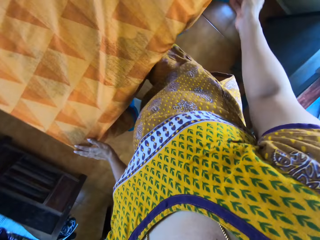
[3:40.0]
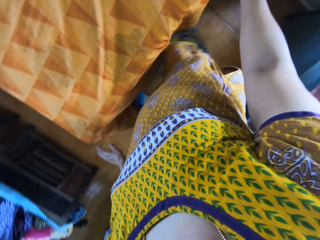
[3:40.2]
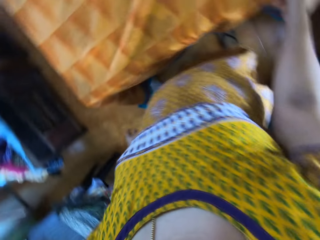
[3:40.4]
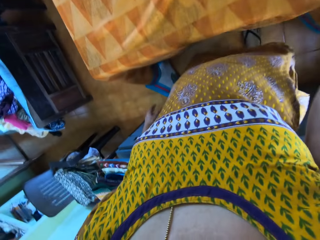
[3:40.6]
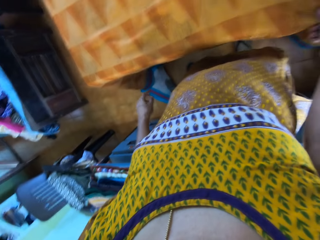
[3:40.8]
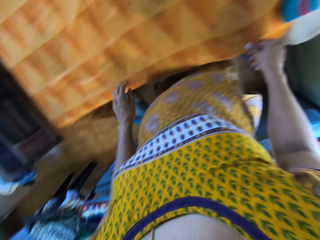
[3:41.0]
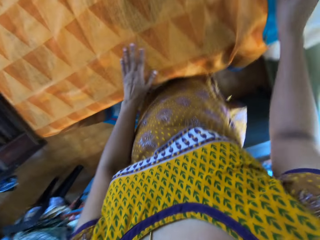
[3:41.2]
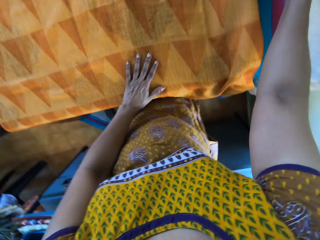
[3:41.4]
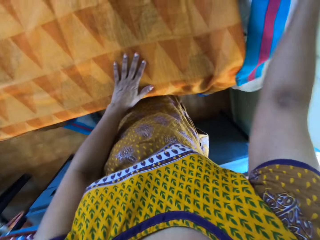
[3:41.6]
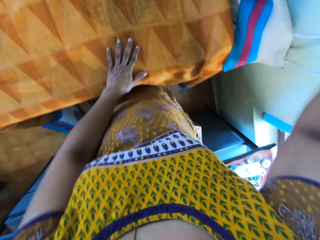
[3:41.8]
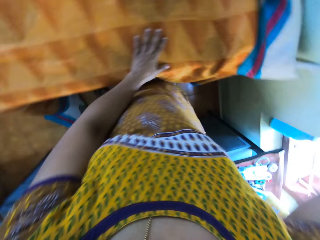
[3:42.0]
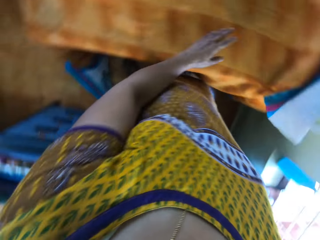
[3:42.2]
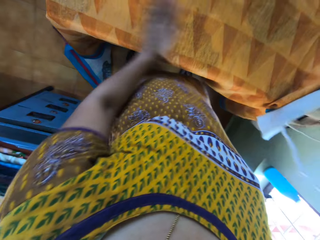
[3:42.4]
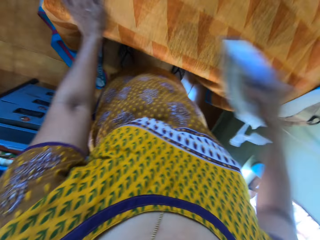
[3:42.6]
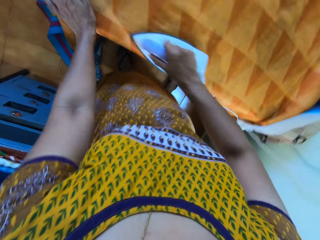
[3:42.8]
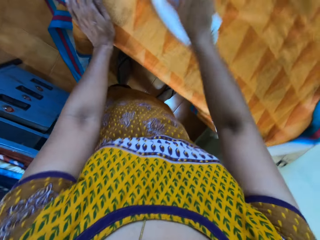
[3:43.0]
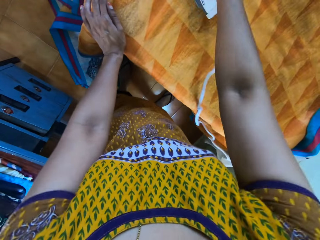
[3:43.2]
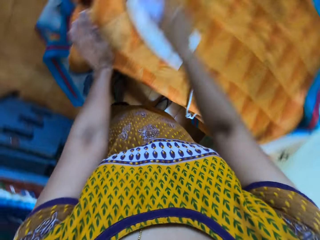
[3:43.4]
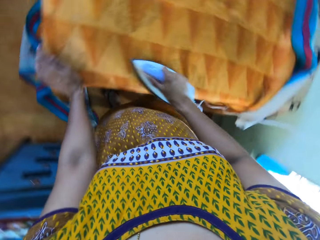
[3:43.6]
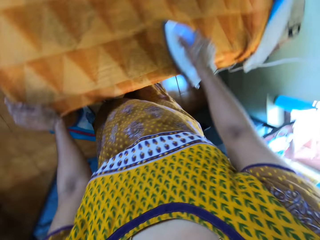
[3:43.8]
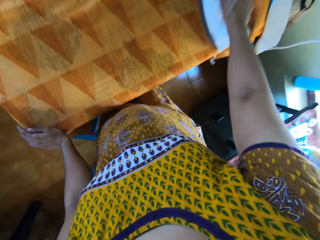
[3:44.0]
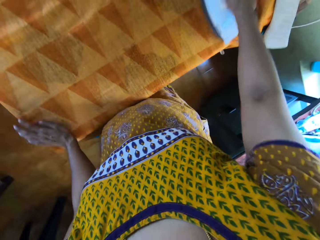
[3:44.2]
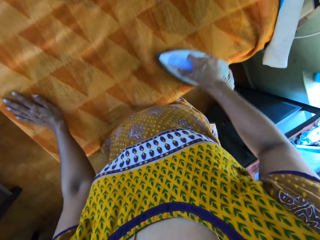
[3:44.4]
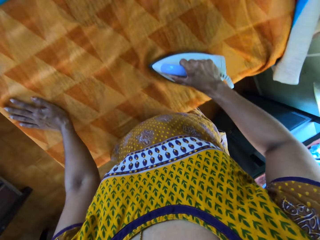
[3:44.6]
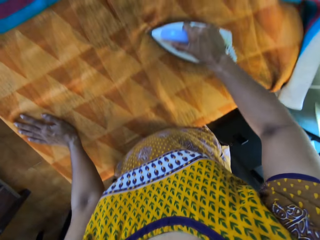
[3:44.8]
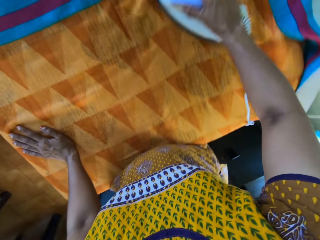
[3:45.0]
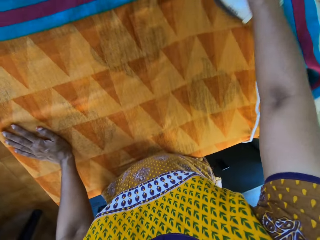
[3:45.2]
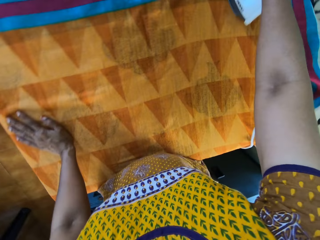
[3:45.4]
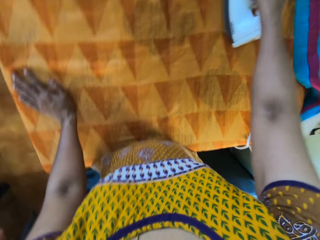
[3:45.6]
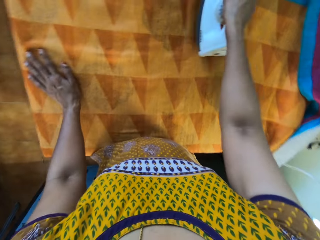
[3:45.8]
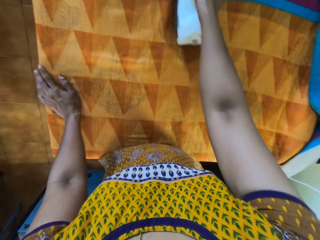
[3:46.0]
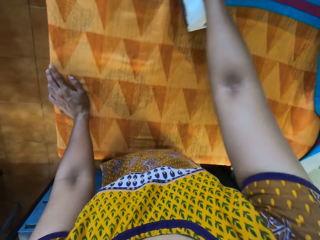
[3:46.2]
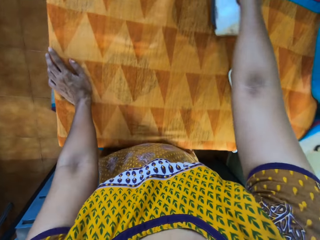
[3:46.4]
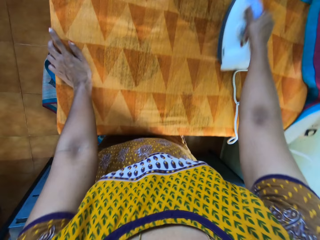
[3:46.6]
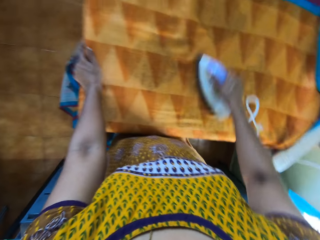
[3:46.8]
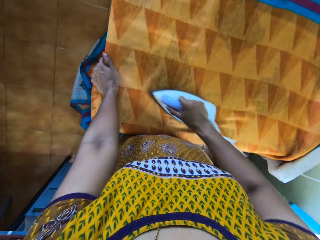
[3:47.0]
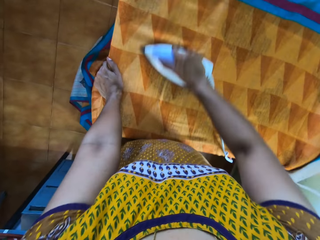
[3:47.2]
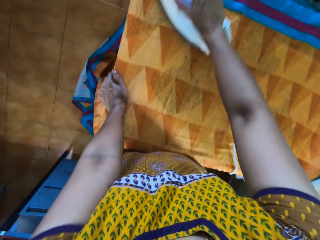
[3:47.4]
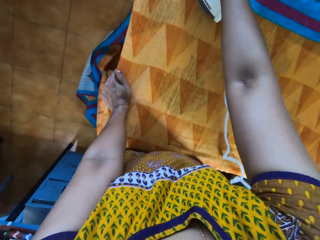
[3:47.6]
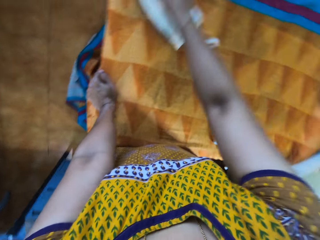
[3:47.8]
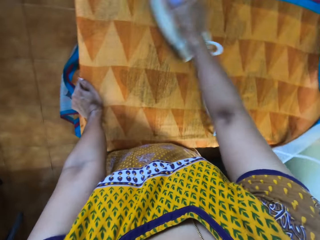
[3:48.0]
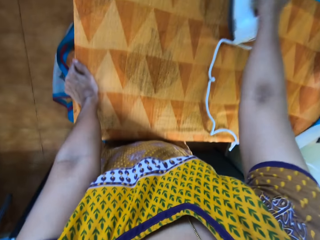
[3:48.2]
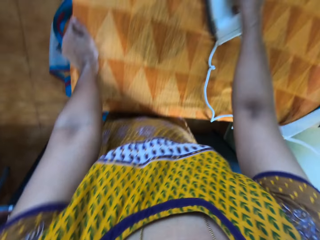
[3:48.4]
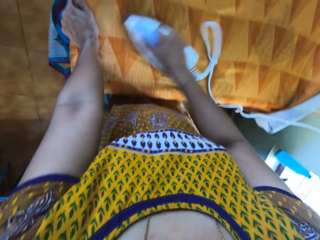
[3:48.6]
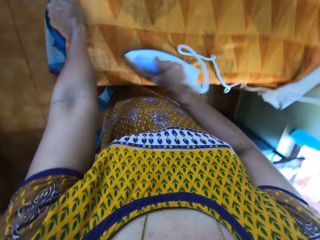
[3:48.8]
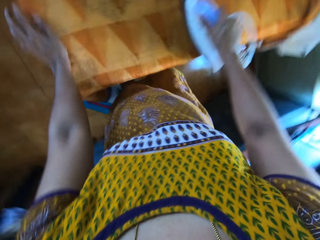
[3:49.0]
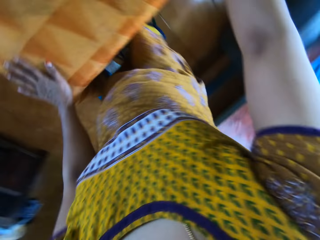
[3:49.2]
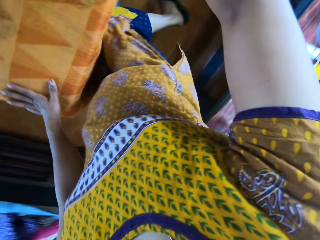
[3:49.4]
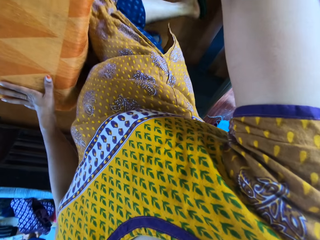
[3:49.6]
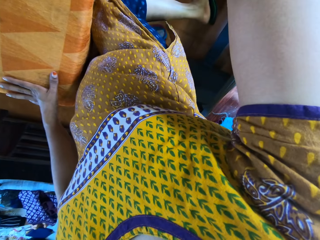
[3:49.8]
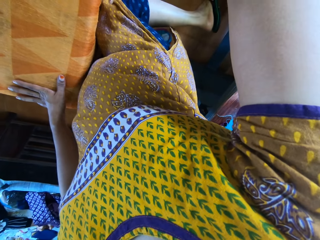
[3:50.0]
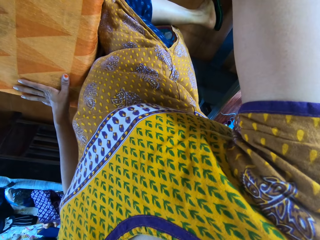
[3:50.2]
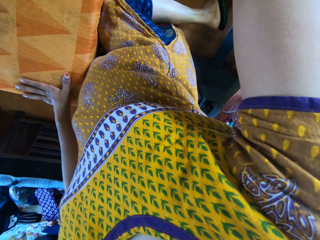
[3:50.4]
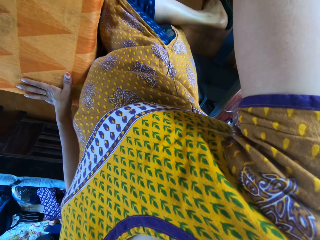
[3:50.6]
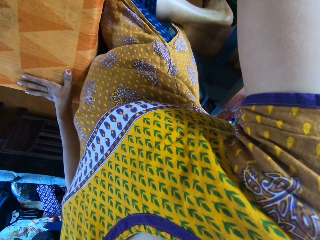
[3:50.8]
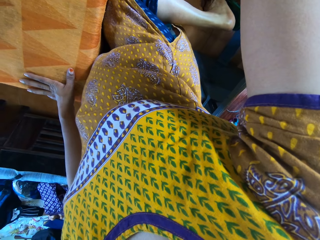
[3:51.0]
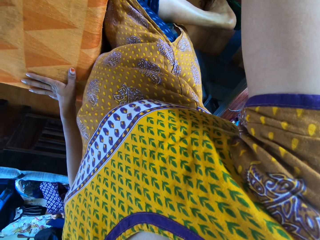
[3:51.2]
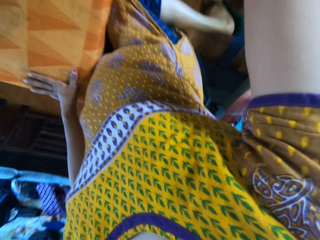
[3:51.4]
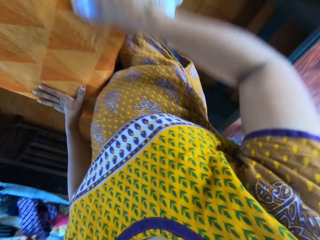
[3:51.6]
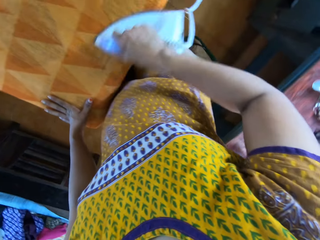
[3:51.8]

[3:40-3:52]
The camera wearer picks up the iron on the table with her right hand. She irons the fabric on the pressing table with the iron in her right hand.

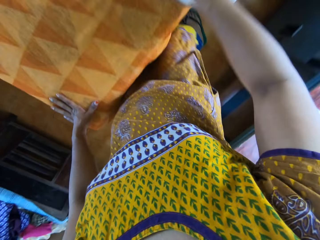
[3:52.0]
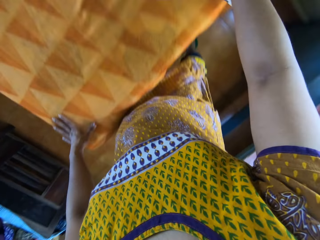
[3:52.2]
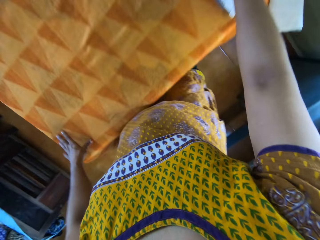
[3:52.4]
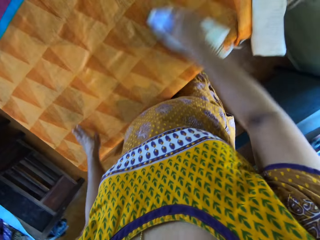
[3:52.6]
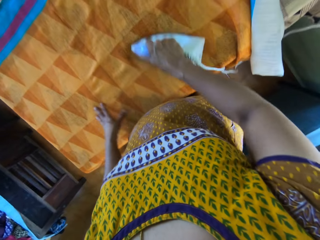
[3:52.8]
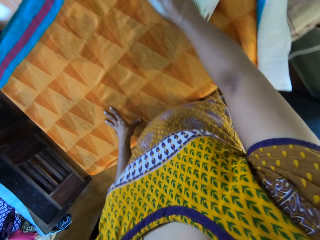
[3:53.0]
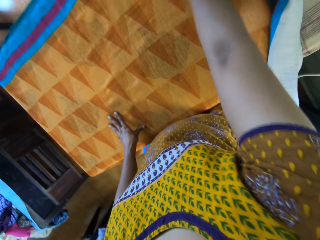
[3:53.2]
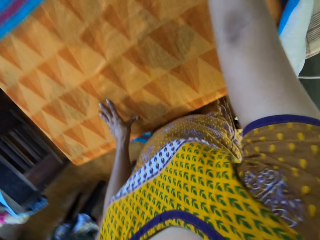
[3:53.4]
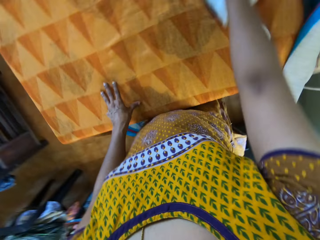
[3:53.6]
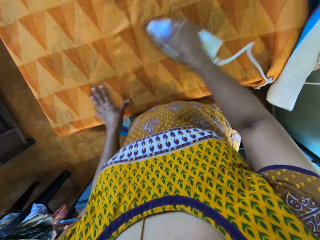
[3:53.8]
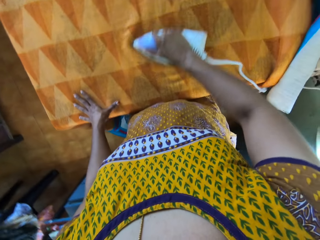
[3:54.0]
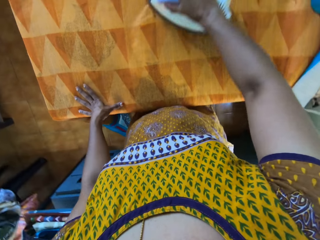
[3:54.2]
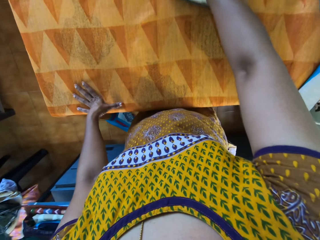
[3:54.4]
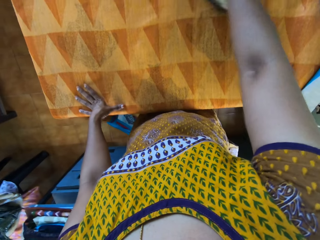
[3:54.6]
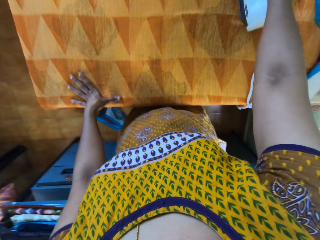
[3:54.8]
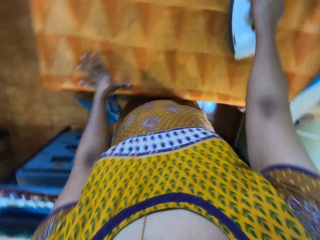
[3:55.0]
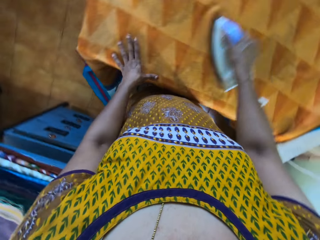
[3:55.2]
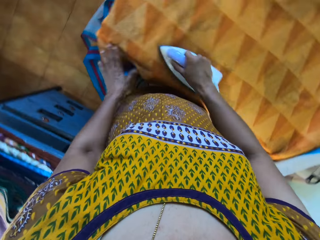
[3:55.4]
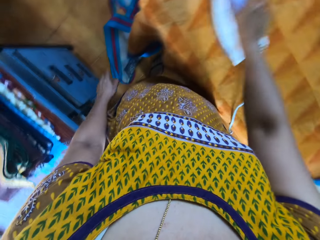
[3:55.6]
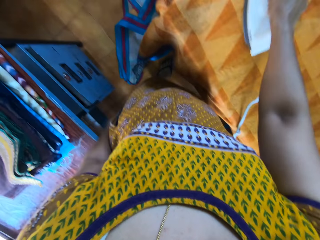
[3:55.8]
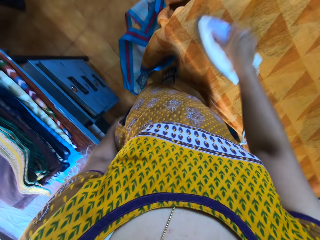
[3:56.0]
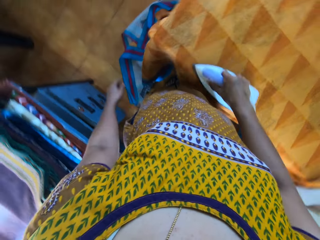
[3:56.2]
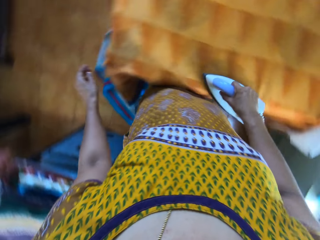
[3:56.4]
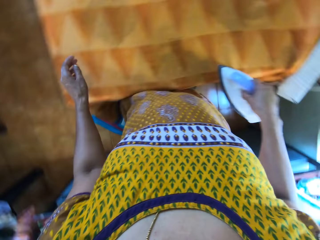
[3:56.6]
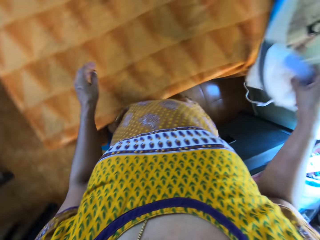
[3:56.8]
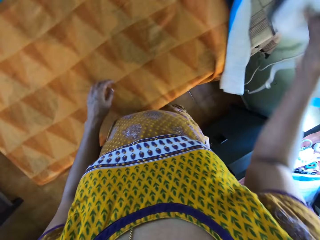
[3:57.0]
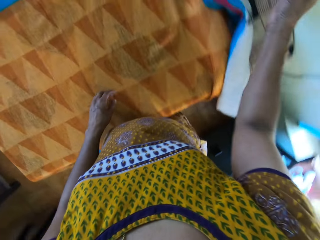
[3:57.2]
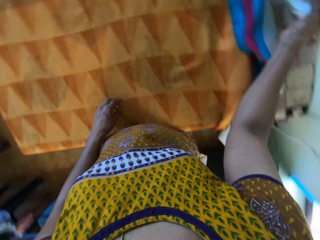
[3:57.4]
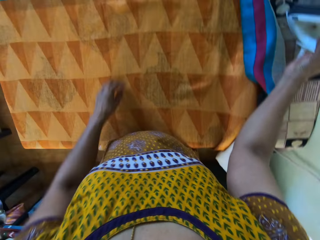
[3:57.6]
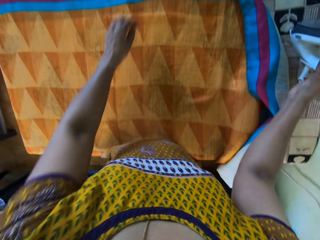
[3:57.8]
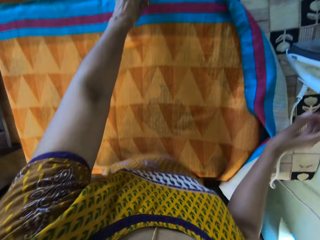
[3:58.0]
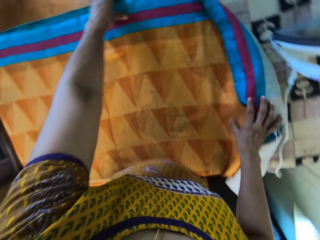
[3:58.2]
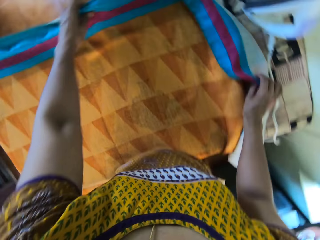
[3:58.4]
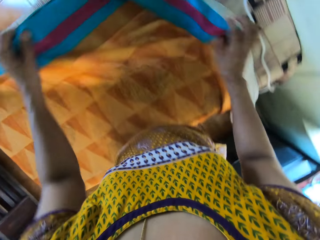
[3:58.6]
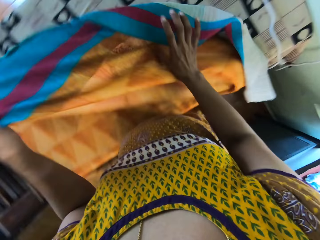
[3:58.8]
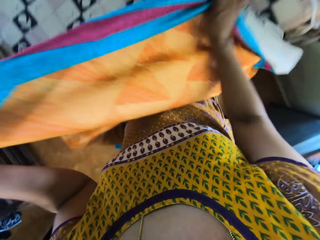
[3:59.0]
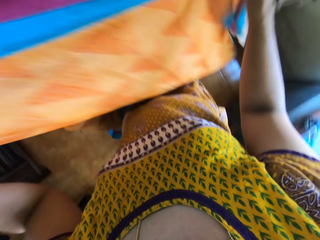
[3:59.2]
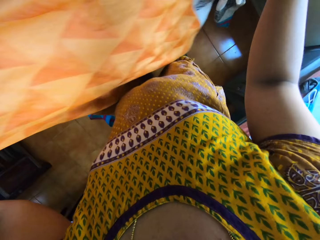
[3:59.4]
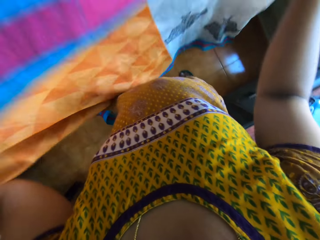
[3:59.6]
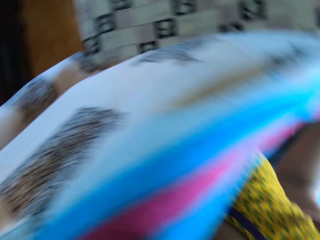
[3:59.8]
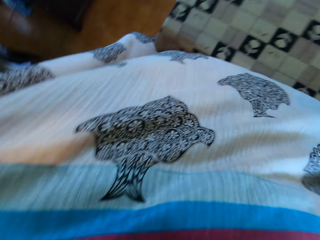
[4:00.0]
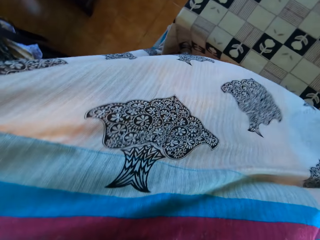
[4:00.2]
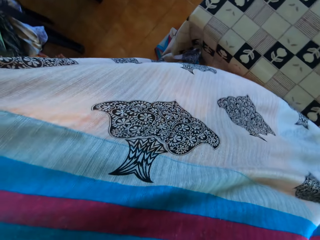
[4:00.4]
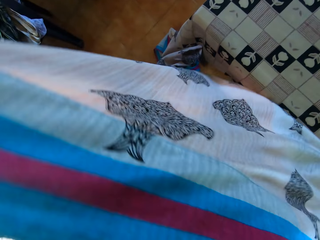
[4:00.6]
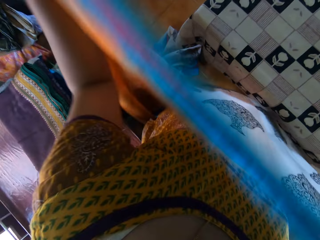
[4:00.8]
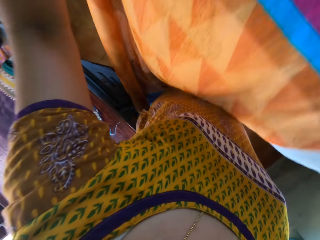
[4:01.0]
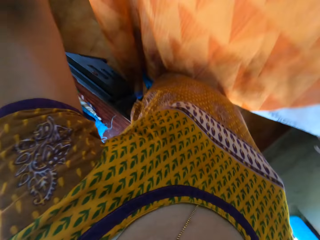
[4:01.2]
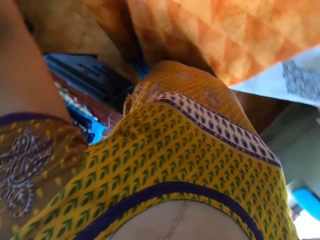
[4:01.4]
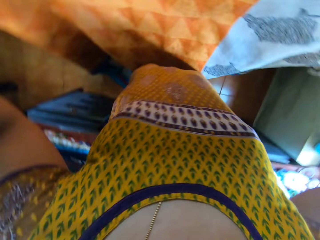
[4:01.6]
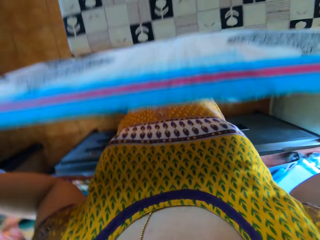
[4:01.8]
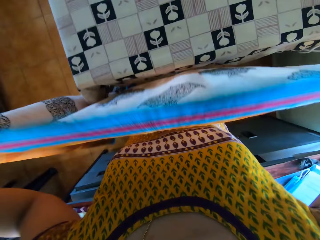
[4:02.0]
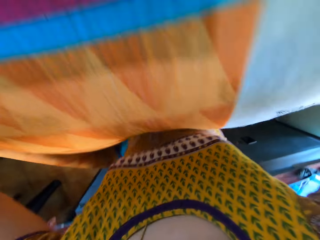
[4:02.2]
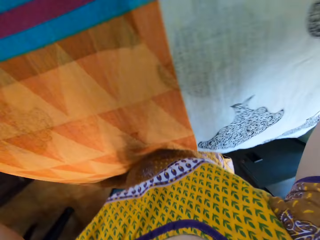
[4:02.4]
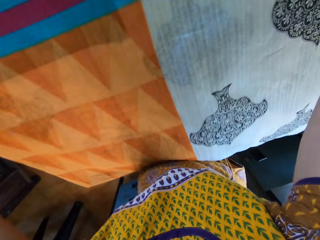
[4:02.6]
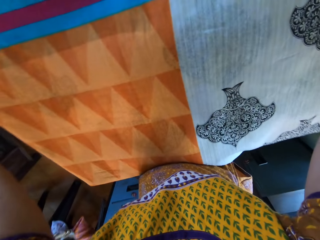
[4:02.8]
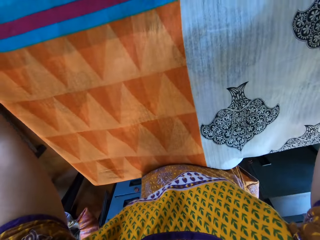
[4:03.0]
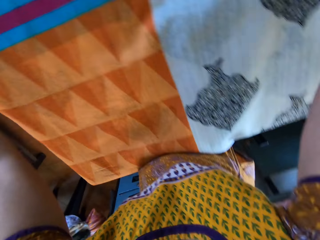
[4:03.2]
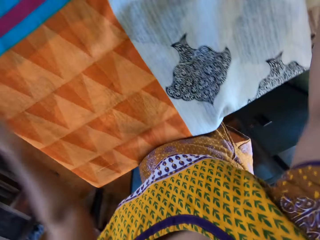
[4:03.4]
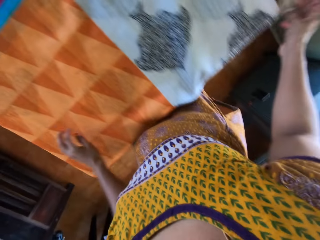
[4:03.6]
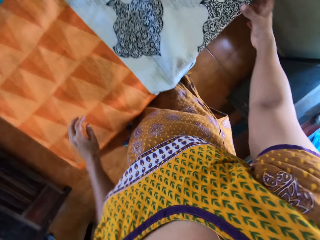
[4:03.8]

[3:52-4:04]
The camera wearer drops the iron in her right hand on the pressing table. She picks up the fabric on the pressing table with both hands and sets the fabric on the pressing table with both hands. She holds the linen.
